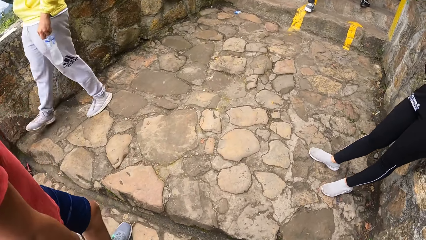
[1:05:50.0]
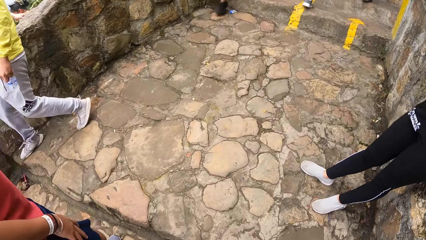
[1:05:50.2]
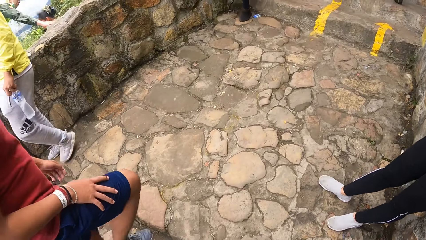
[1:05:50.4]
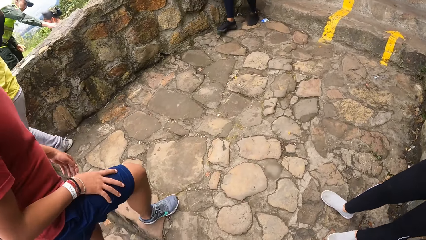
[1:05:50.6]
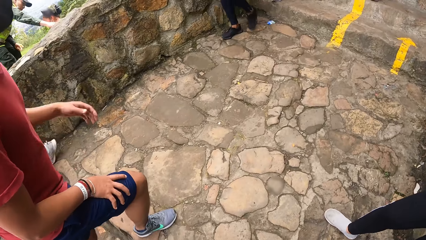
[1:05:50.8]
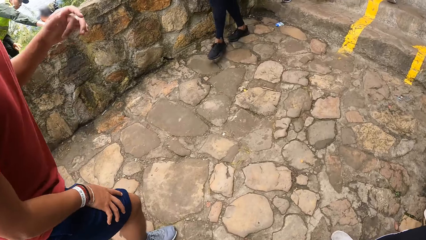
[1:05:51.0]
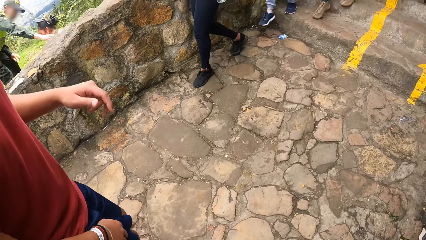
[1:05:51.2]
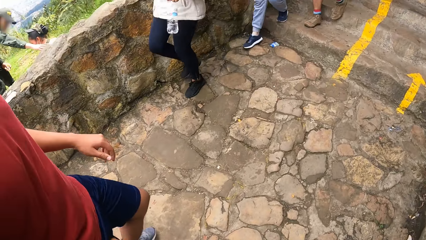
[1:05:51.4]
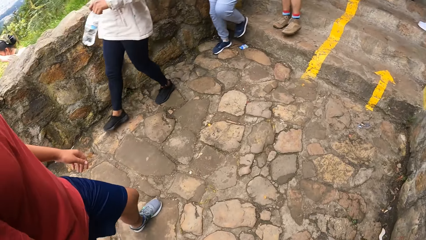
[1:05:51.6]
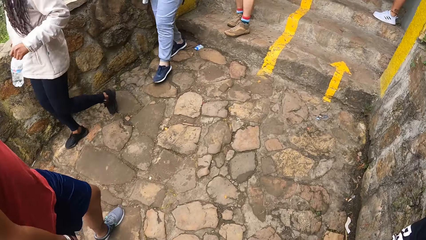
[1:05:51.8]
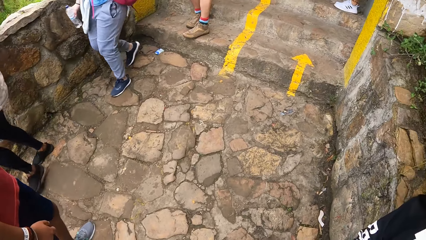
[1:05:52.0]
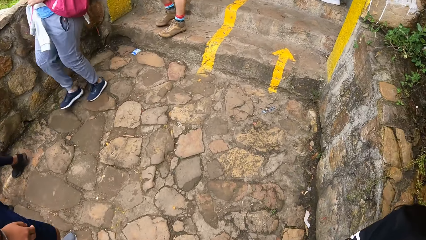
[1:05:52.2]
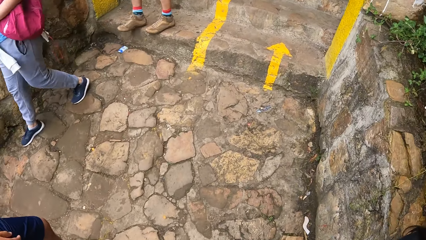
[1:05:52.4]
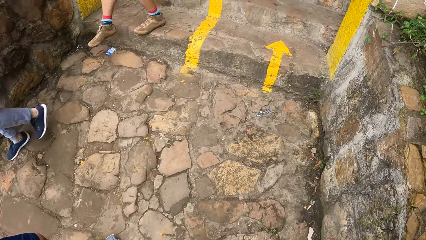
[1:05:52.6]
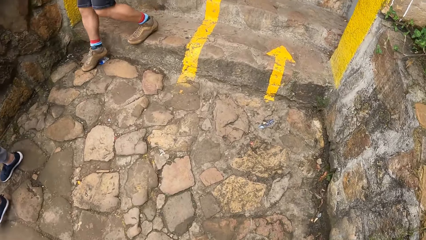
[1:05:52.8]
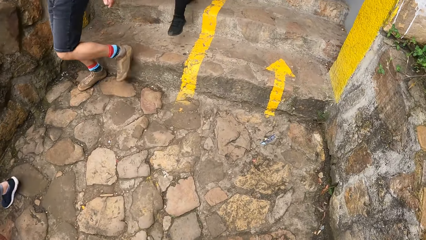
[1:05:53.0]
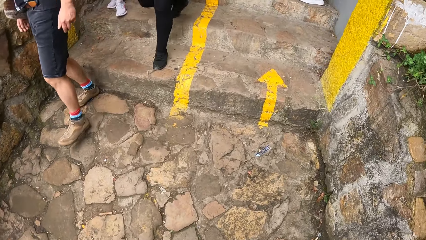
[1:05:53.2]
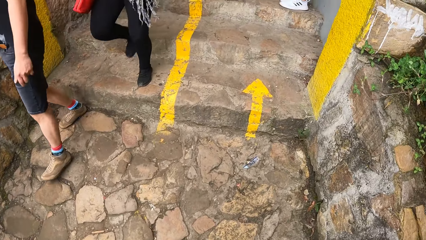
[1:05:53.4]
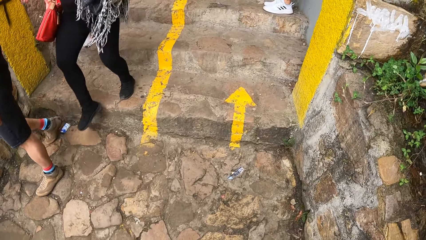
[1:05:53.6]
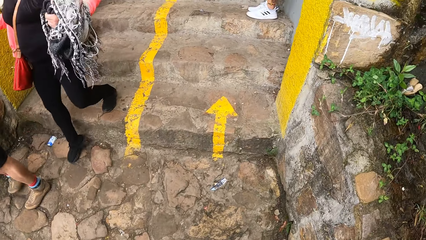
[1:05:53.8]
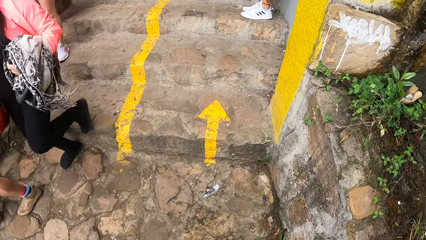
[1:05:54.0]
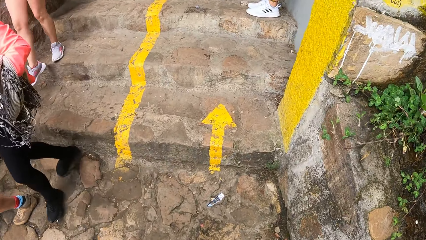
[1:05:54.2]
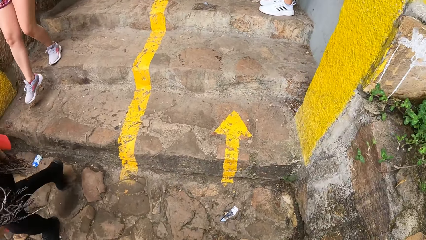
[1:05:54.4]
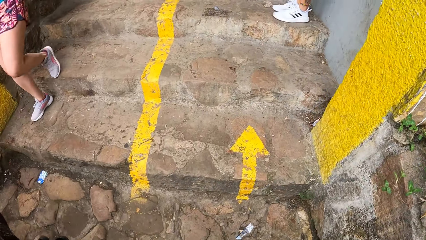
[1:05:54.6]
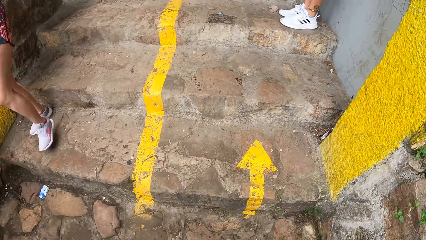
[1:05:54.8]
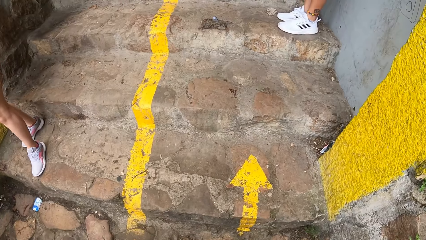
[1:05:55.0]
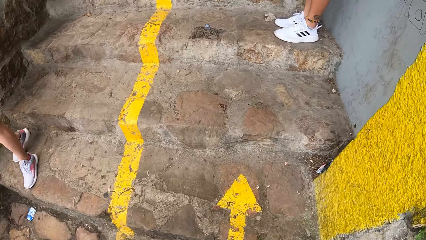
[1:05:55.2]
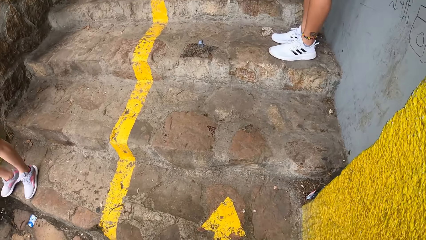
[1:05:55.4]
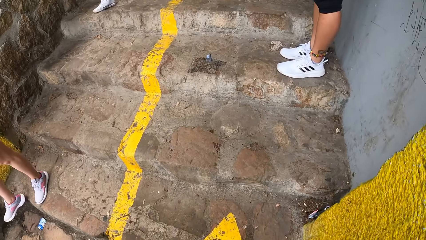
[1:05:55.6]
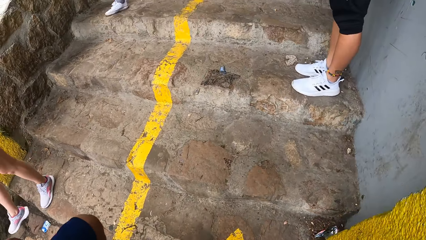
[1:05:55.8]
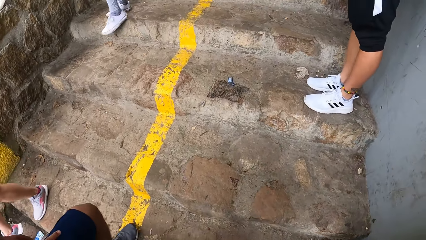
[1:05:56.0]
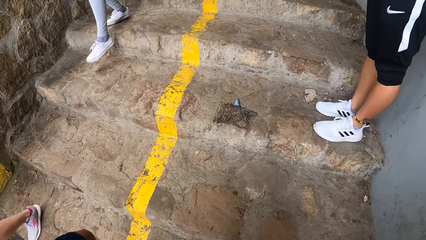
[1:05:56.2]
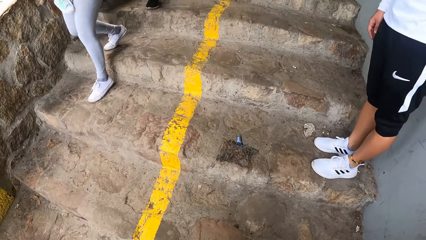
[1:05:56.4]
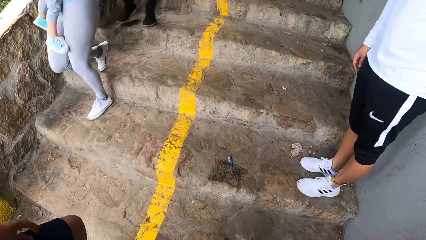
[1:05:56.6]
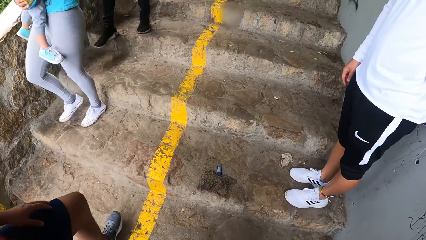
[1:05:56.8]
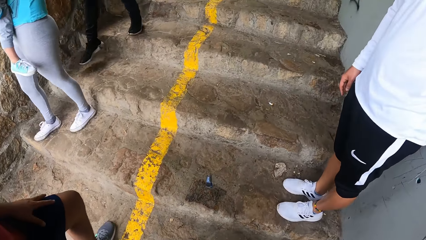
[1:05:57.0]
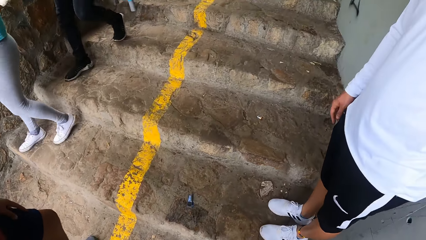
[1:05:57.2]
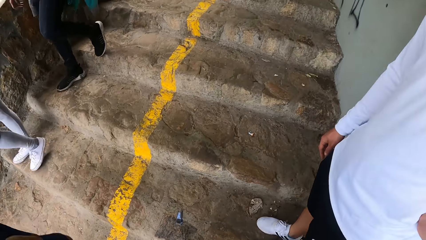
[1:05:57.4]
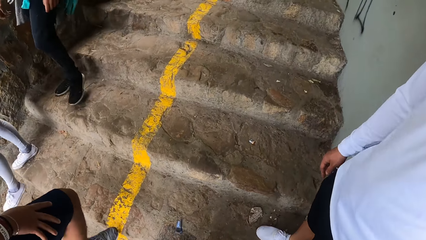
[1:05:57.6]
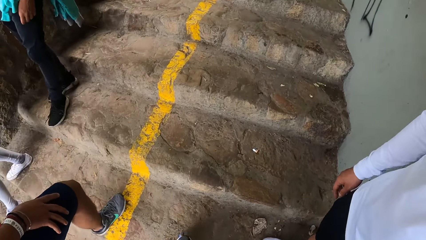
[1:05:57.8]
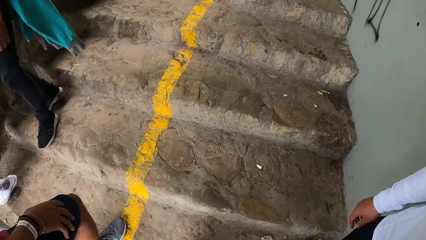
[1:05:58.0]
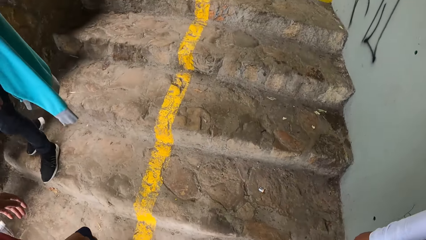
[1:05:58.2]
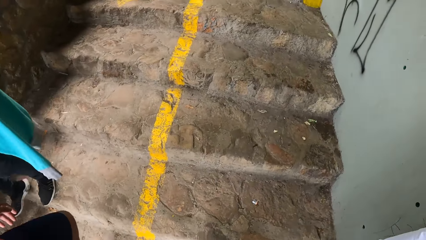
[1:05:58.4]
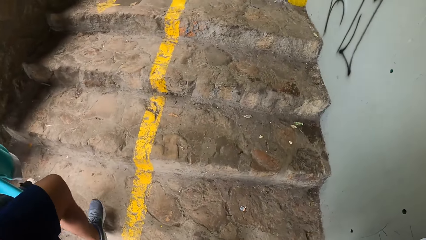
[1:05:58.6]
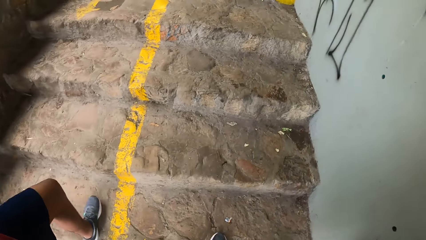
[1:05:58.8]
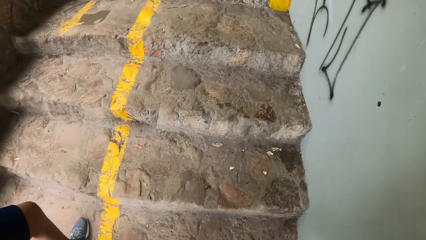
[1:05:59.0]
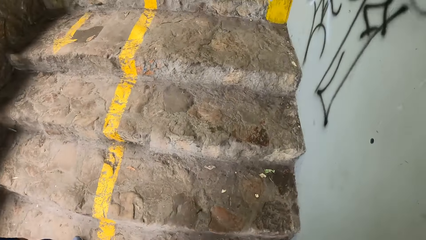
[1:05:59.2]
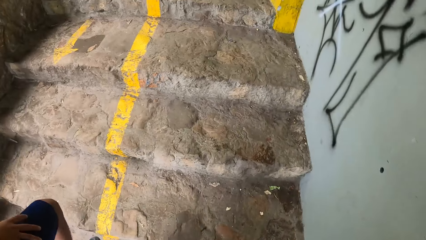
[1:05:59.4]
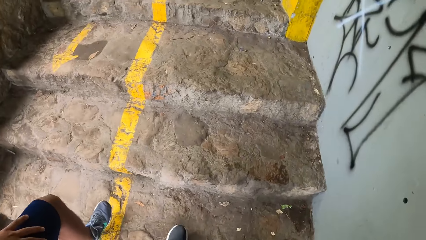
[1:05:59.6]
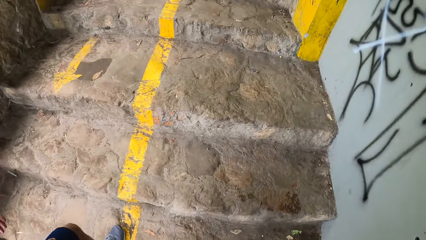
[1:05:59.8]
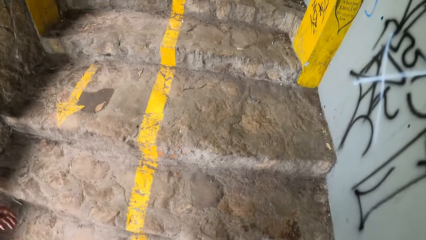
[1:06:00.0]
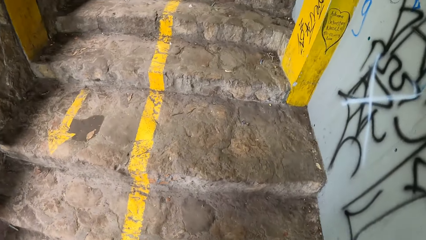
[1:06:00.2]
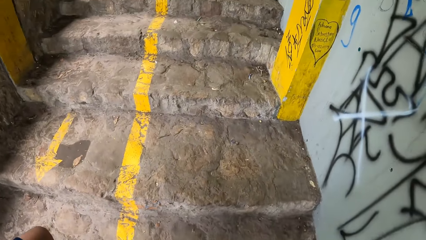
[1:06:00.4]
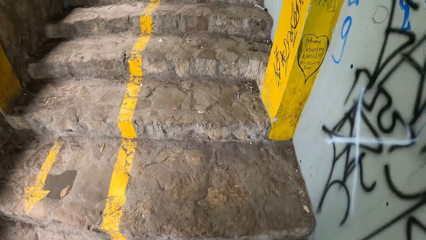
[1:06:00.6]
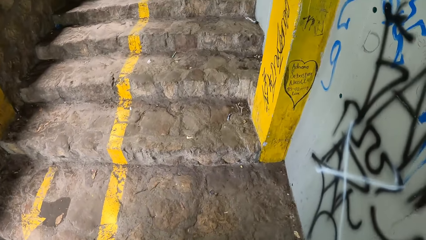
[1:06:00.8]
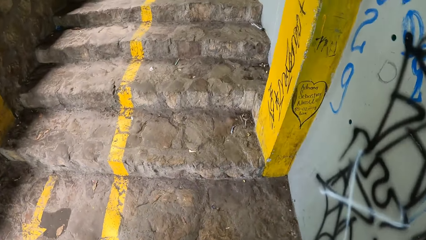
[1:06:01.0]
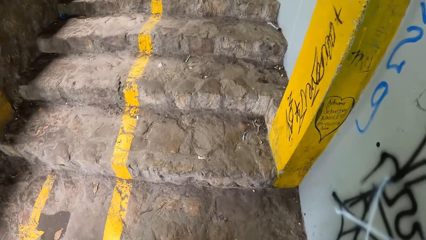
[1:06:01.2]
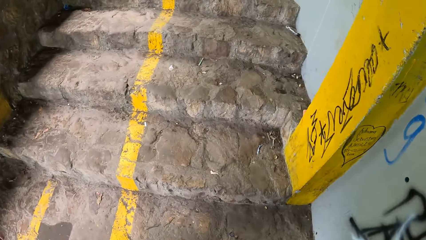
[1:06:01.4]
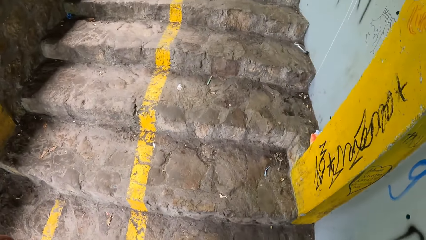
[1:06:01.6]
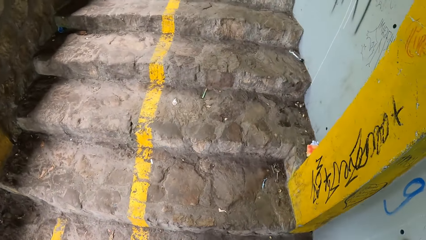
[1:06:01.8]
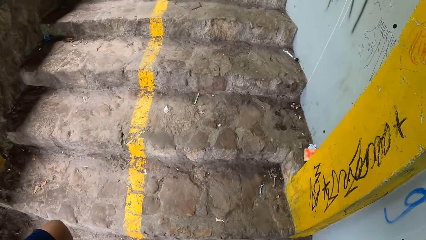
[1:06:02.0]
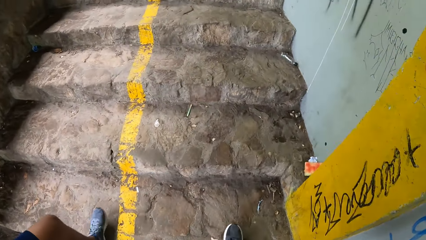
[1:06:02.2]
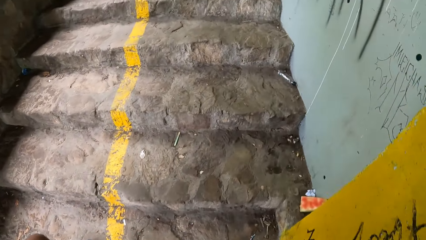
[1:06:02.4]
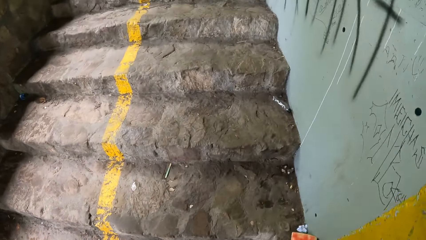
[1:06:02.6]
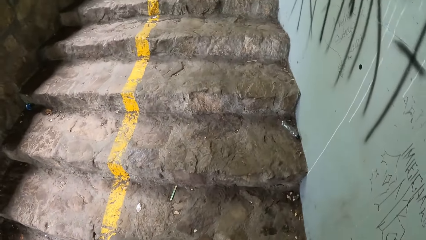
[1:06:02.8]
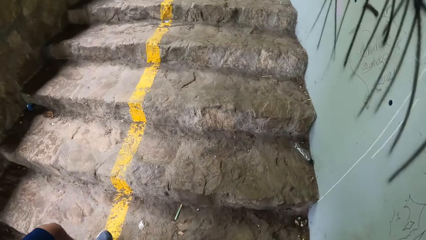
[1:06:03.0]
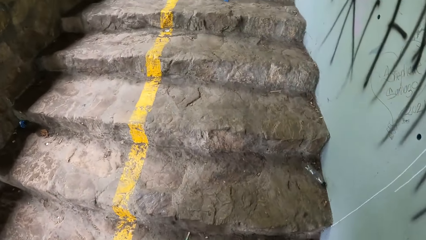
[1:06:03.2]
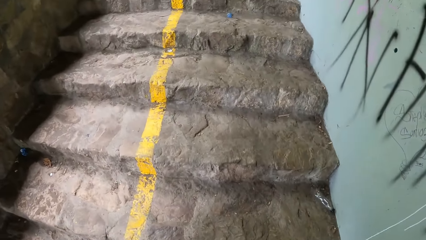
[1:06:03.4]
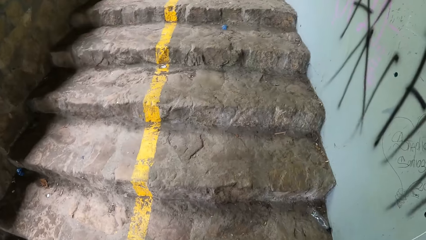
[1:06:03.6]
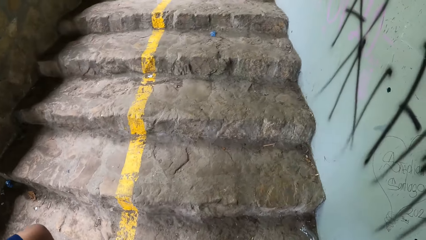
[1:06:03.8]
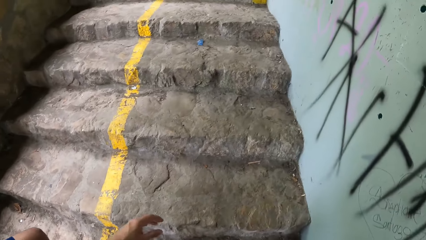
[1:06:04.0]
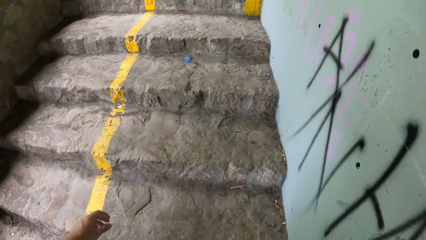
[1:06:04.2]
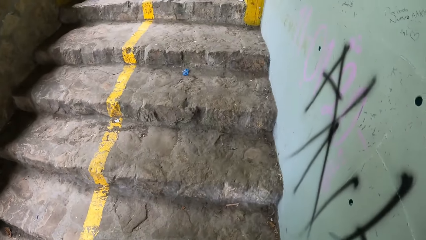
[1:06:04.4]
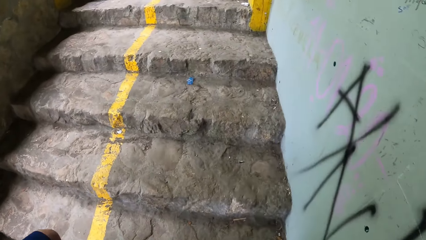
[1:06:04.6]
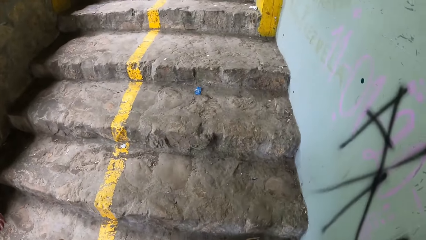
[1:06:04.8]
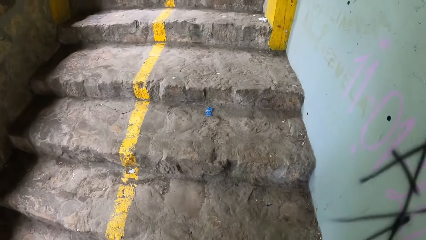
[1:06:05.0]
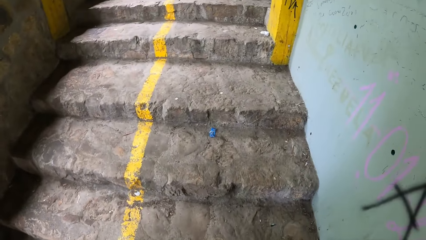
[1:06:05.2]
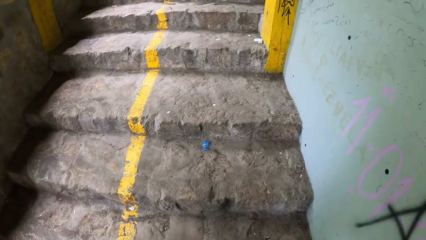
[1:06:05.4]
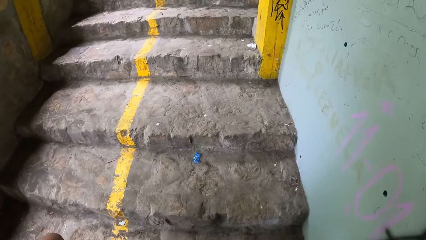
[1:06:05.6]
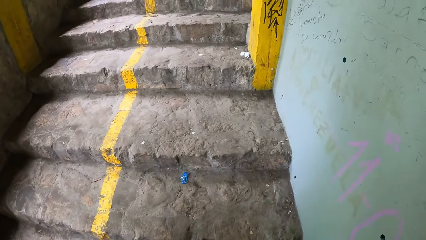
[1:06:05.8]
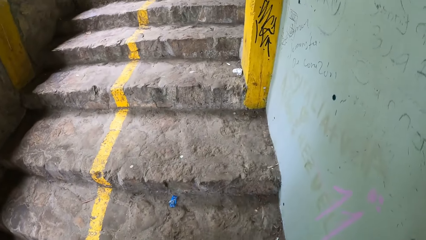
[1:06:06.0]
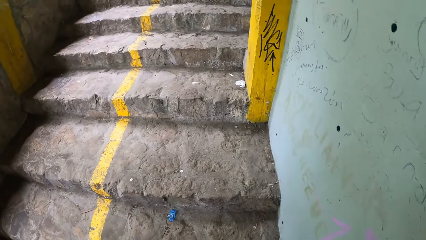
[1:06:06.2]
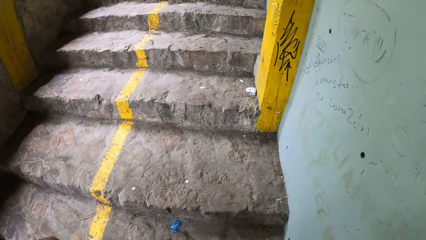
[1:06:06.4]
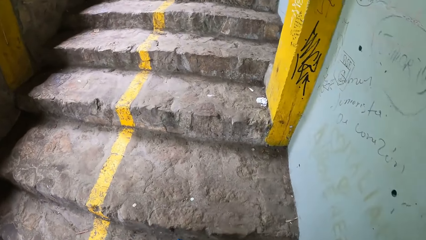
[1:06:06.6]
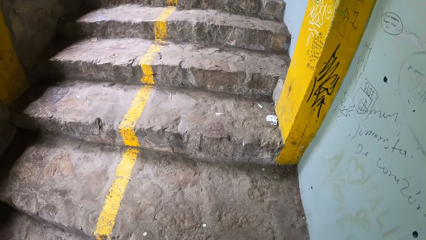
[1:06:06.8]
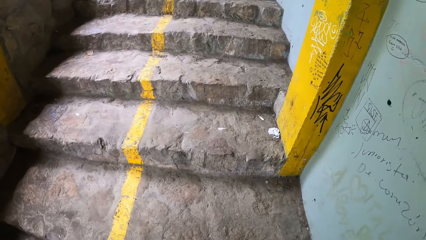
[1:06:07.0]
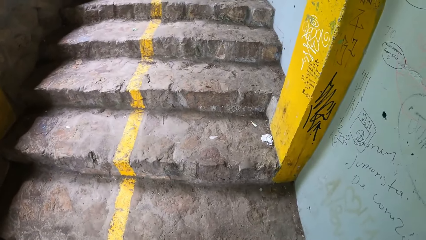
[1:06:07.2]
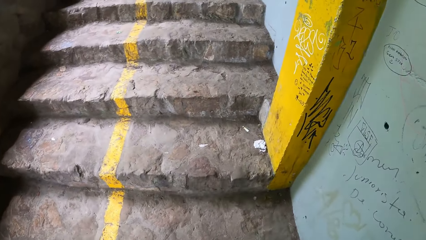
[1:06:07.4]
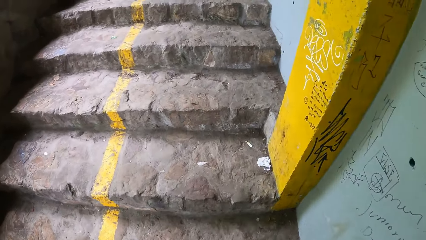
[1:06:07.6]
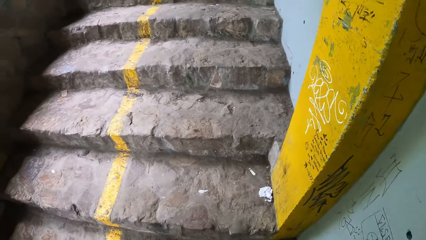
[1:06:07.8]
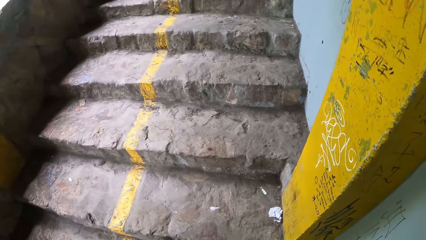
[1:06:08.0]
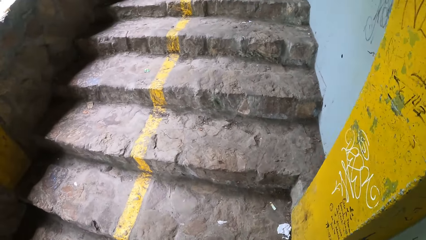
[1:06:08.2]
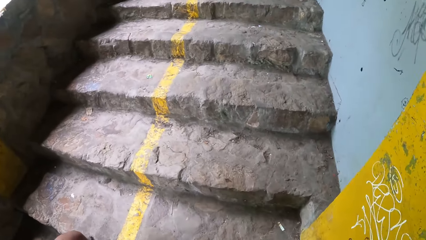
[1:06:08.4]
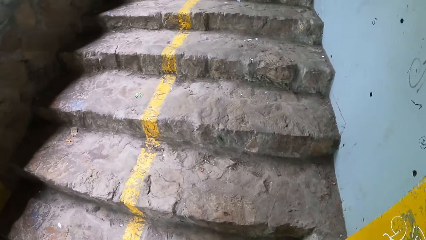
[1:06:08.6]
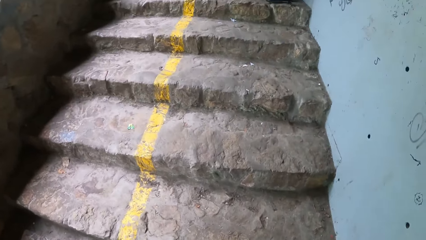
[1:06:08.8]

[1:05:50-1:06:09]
The man walks on the level ground. The camera wearer walks on the level ground. The man climbs the steps. The camera wearer climbs the steps.
